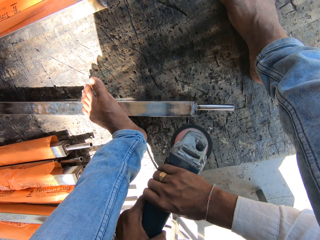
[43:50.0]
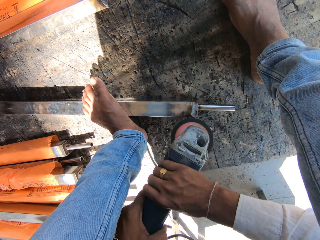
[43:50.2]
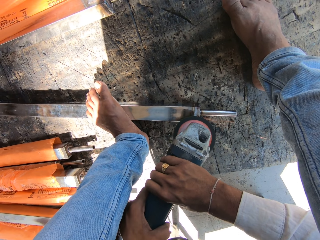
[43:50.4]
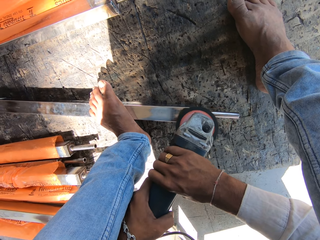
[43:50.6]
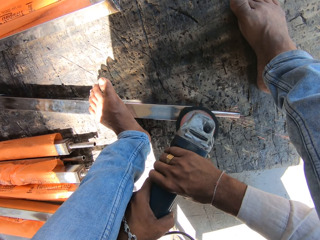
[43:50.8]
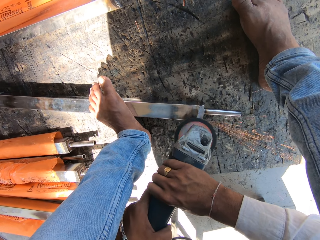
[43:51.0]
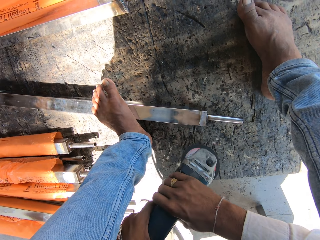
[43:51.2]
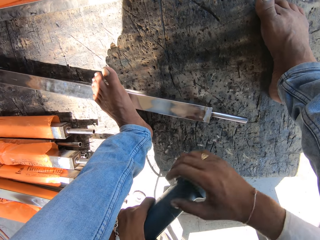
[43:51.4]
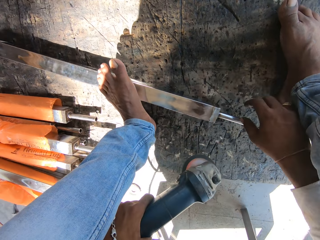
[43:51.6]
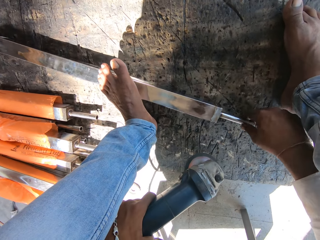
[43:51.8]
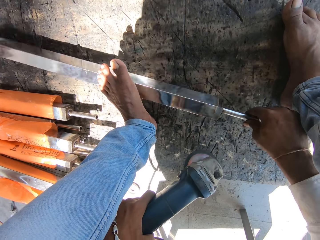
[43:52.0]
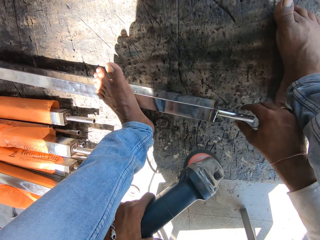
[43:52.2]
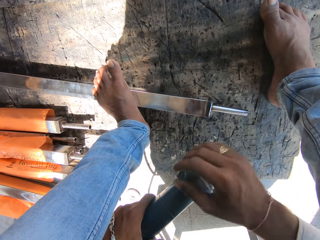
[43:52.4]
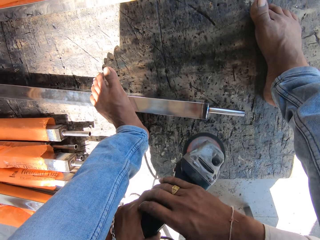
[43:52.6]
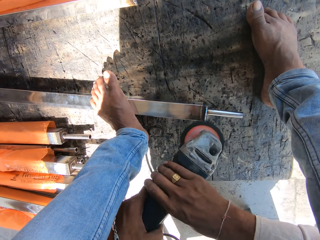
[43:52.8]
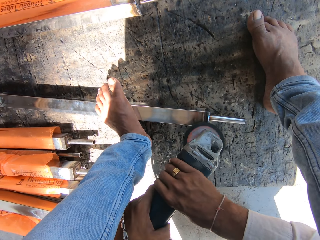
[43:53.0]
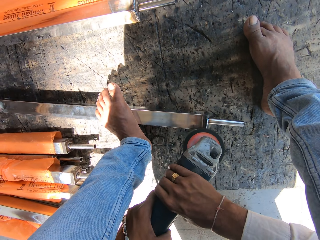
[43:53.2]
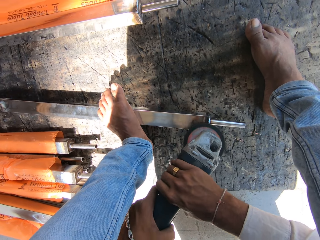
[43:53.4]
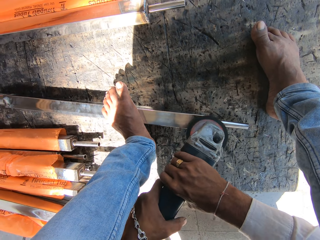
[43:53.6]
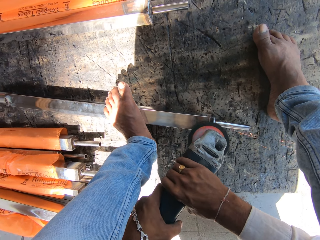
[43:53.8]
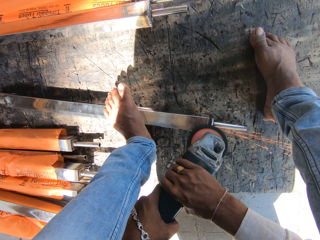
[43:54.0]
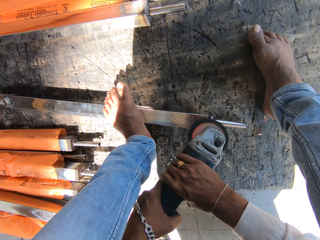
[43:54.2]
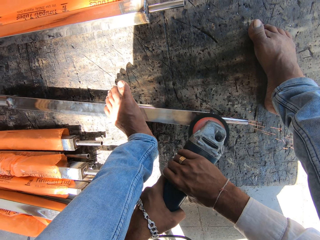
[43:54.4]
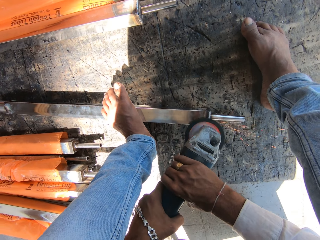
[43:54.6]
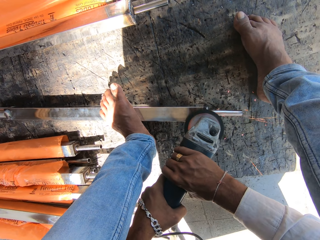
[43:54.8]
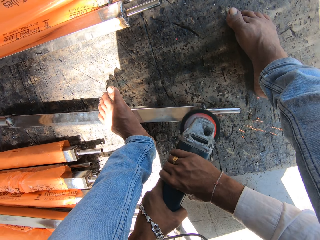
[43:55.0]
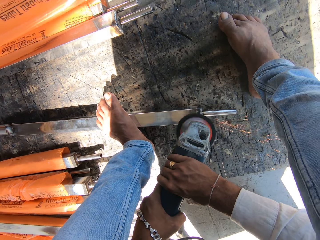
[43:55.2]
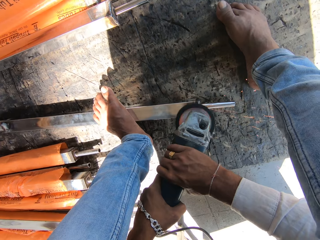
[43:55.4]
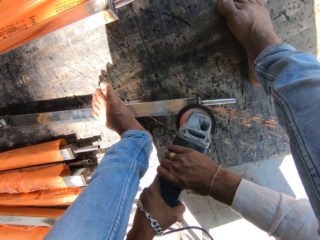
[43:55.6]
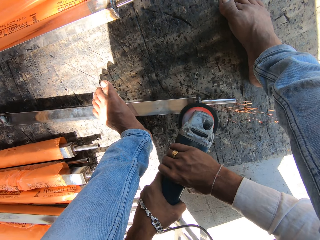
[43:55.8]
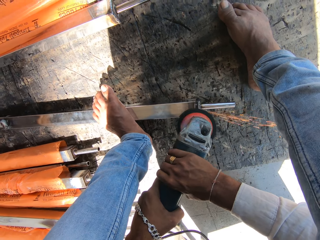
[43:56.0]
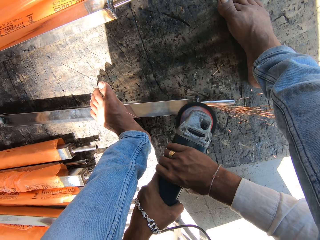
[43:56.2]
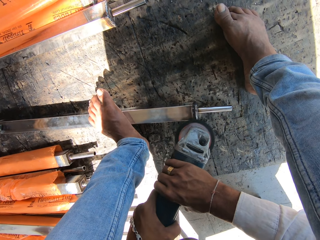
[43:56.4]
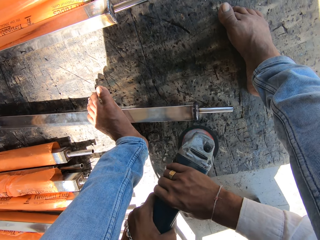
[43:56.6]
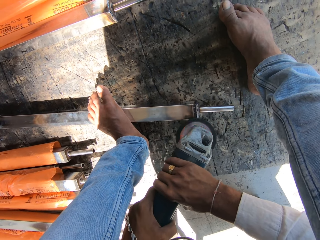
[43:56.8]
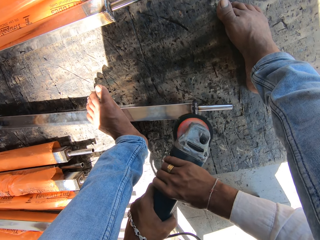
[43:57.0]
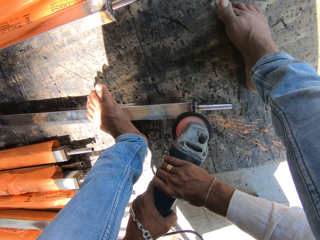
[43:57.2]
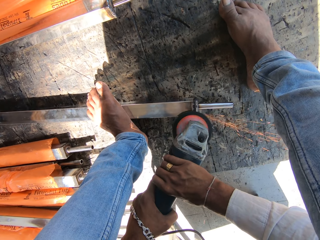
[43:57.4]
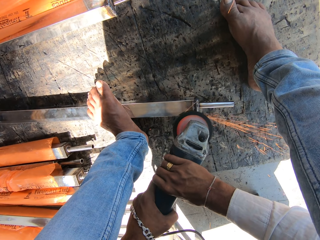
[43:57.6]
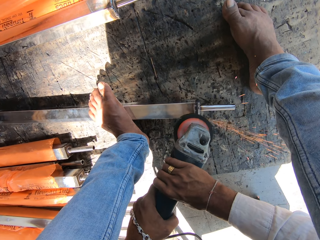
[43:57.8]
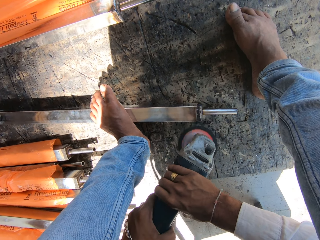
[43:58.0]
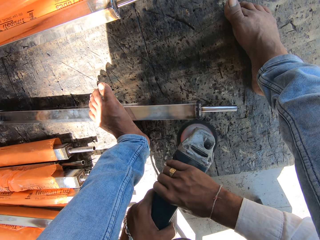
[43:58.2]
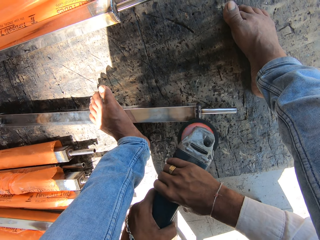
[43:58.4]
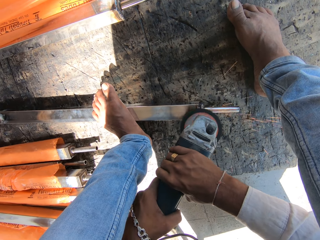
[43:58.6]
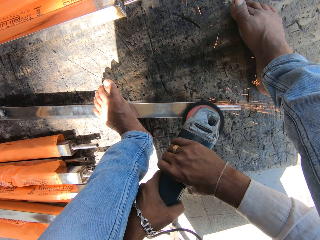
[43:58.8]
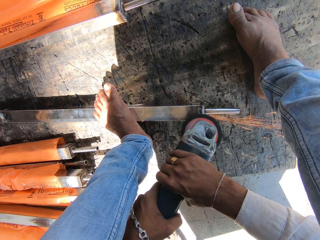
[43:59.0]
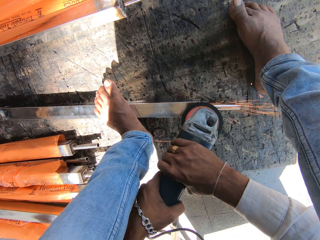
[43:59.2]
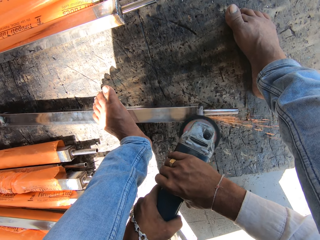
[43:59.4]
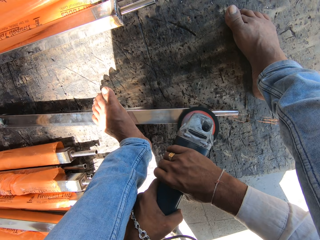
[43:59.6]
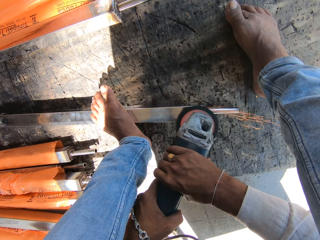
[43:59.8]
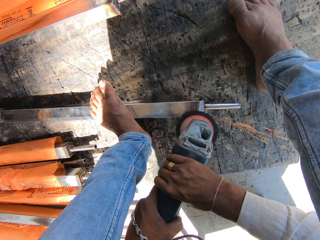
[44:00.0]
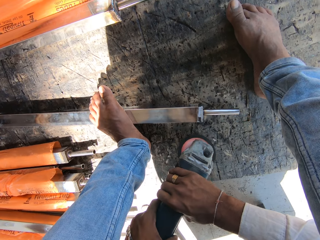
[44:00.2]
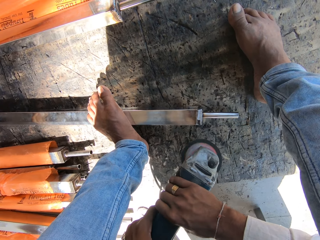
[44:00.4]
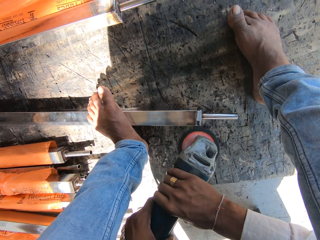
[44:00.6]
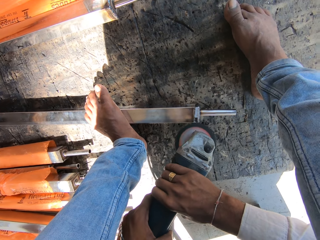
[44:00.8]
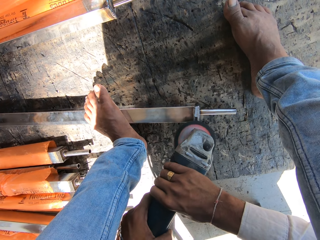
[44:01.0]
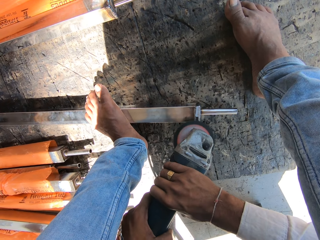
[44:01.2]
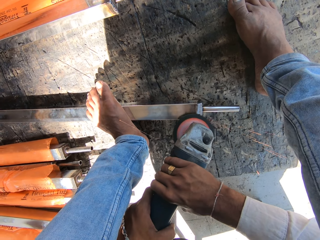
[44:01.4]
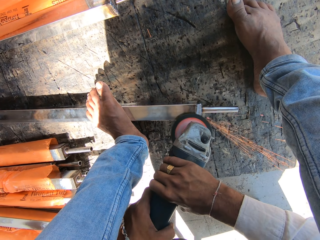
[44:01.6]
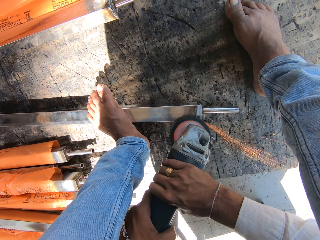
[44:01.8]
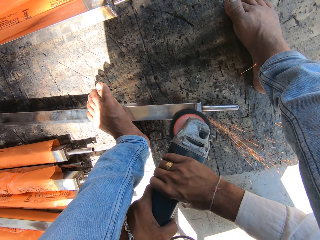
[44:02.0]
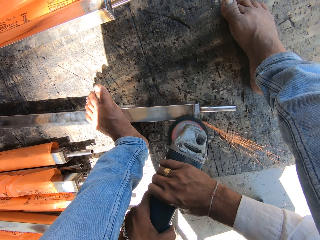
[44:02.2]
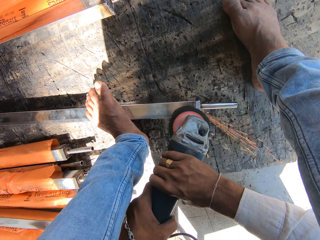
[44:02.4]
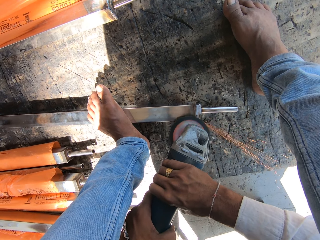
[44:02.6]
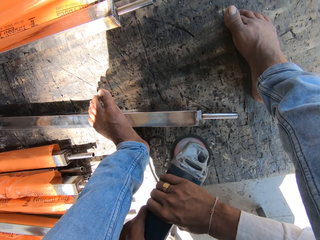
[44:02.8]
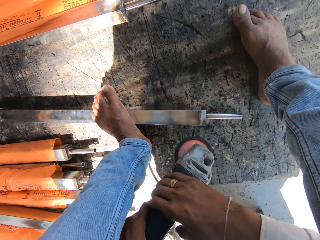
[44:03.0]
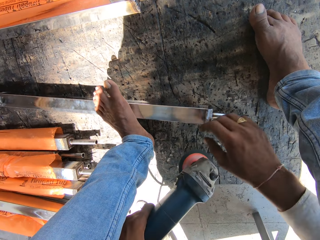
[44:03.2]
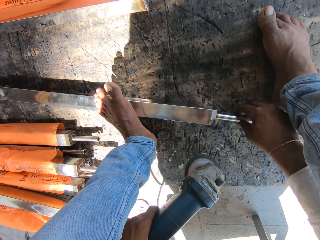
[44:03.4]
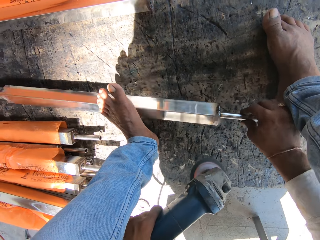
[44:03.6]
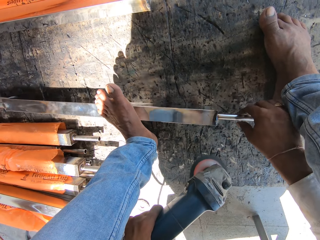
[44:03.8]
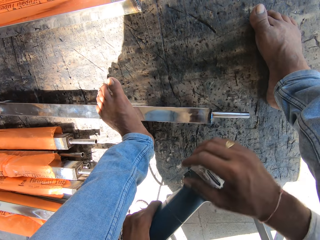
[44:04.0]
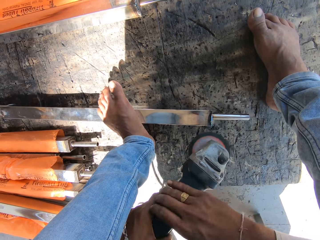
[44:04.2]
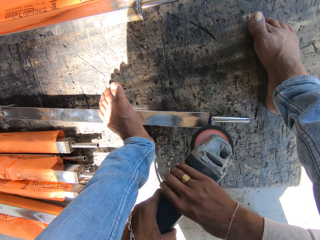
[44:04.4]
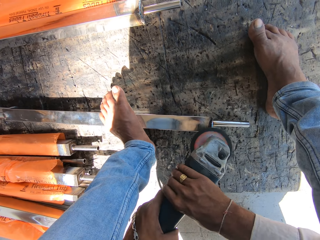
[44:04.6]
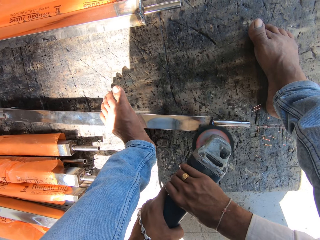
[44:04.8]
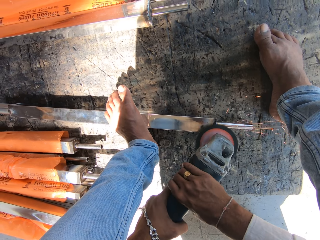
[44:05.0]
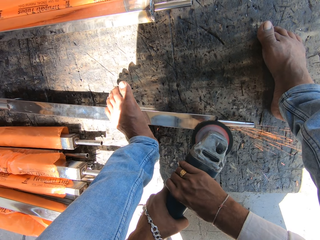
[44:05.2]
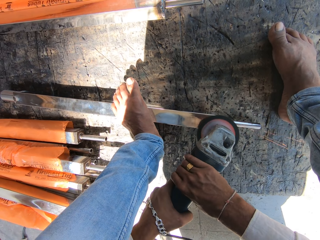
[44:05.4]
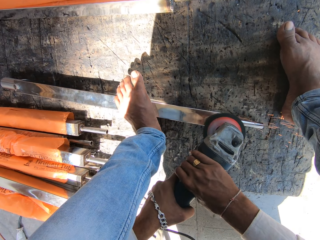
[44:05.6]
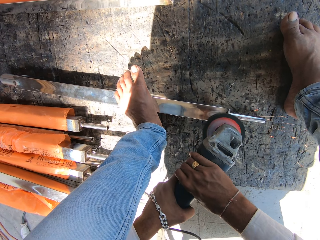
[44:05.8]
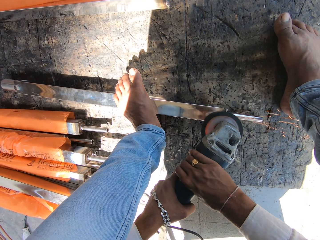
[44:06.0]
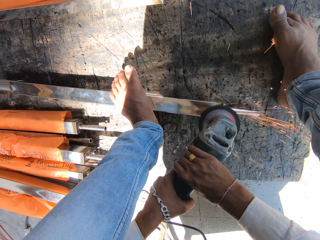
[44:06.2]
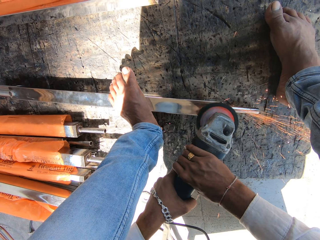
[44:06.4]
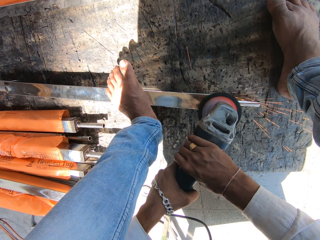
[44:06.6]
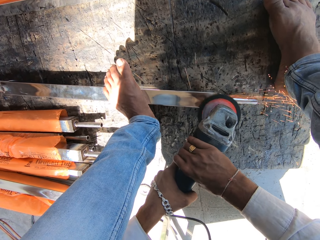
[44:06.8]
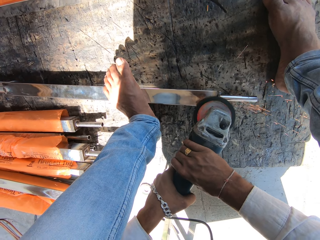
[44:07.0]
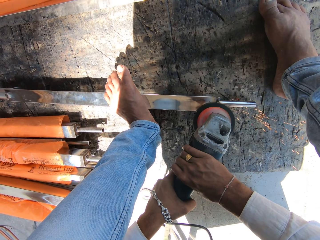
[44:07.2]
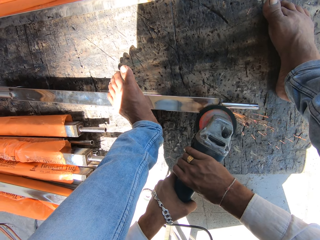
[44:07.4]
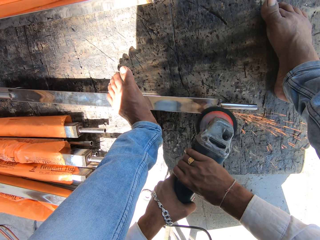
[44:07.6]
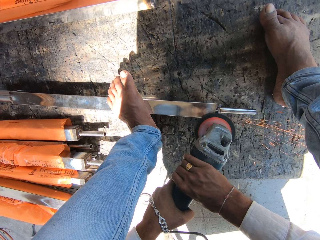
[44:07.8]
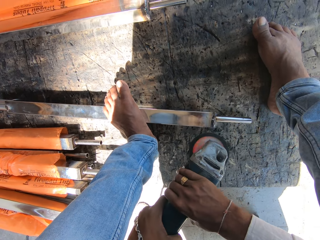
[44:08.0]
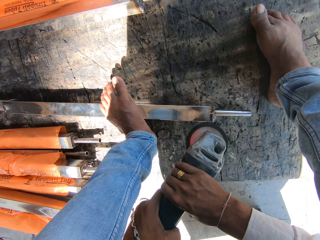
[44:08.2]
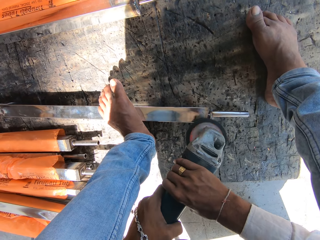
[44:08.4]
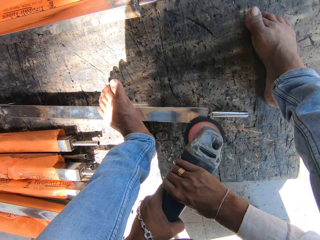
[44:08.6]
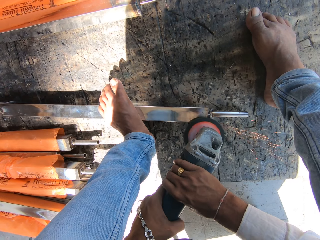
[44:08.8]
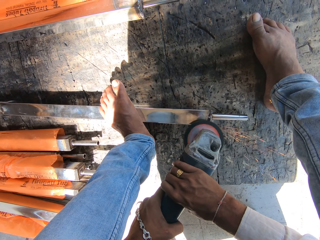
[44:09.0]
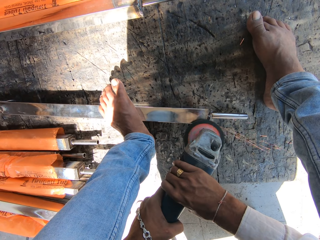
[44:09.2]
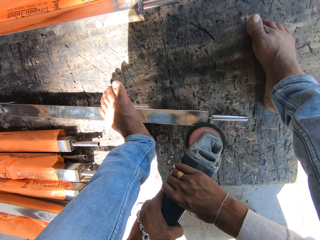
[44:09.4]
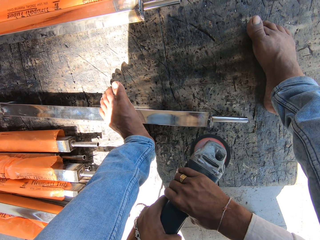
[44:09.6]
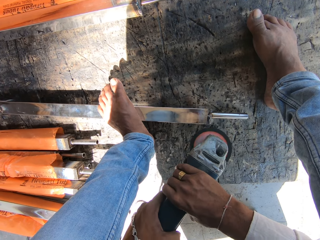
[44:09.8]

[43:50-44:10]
The camera wearer turns the edge of the iron rod with his right hand. He sharpens the edge of the iron rod with the rotary tool in his hands. He turns the edge of the iron rod with his right hand. He sharpens the edge of the iron rod with the rotary tool in his hands.

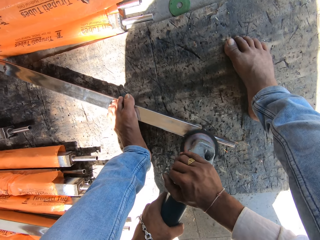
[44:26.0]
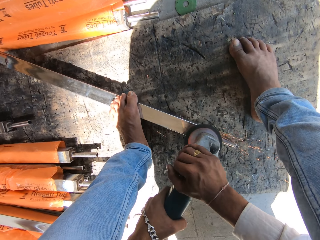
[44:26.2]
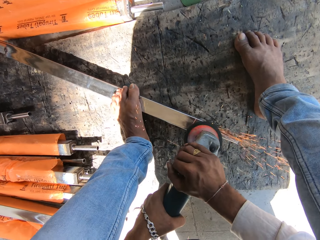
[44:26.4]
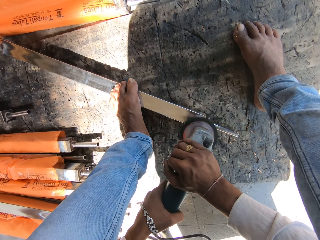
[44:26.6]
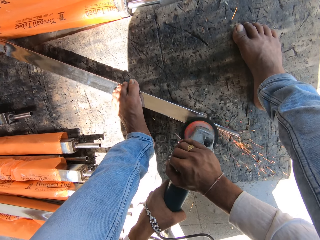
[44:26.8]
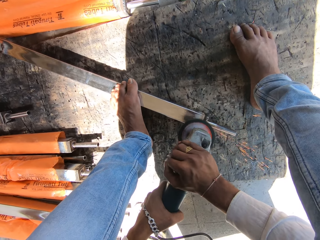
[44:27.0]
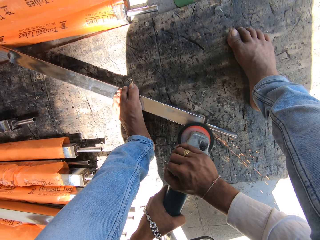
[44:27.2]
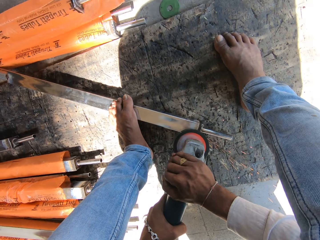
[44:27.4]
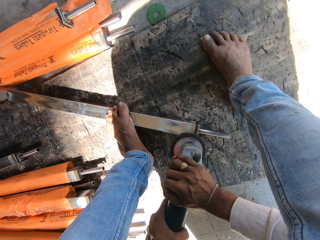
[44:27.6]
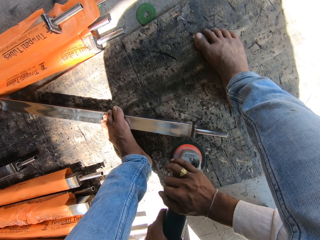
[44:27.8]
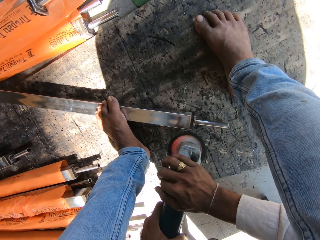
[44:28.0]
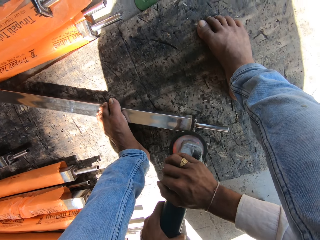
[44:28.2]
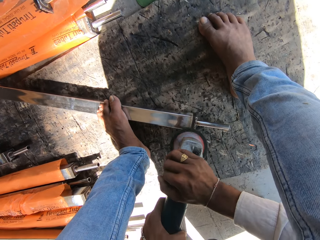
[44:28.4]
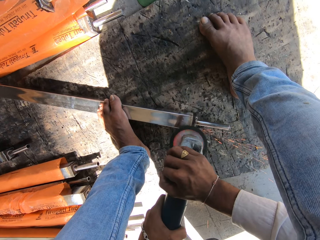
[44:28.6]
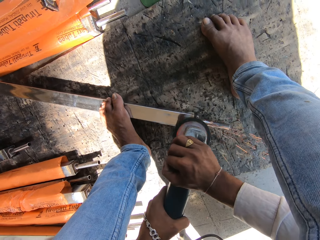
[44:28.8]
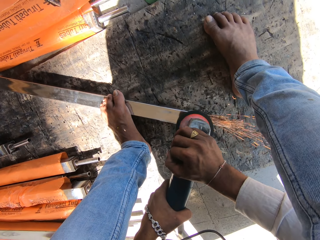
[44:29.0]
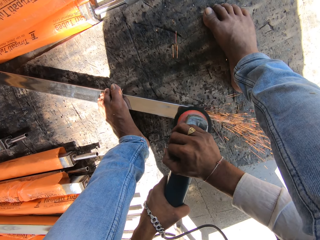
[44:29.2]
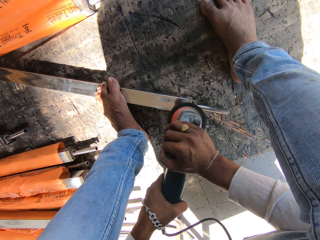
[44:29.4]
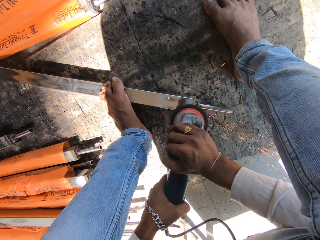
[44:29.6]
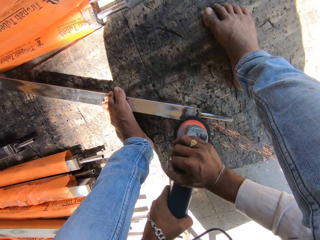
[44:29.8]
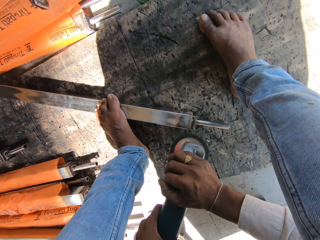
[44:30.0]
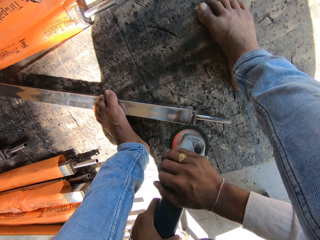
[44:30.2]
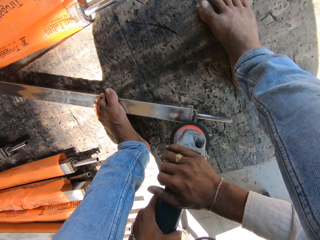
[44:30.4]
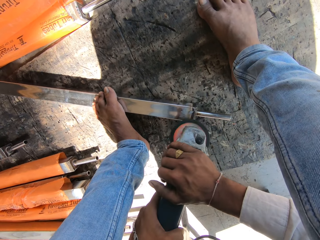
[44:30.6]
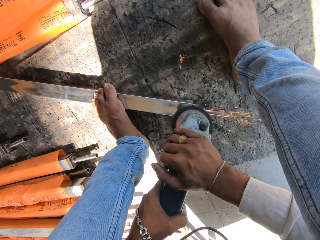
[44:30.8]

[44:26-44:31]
The camera wearer welds iron using a machine cutter.
